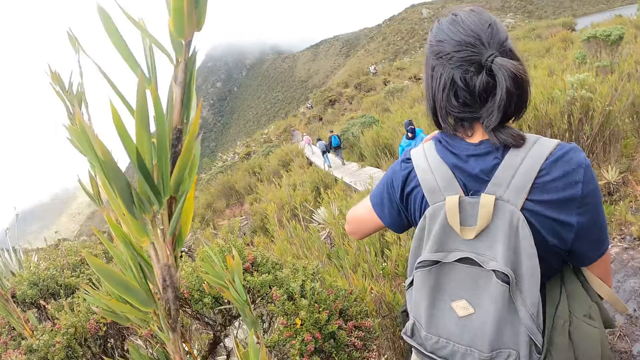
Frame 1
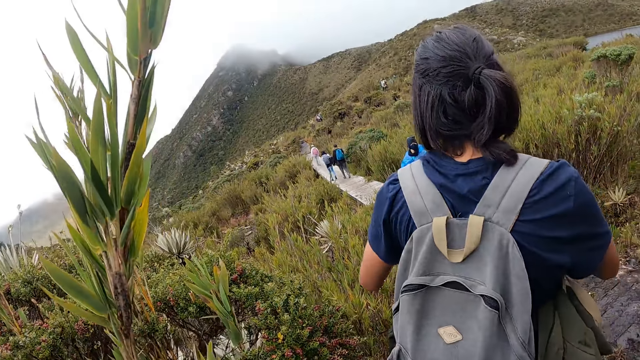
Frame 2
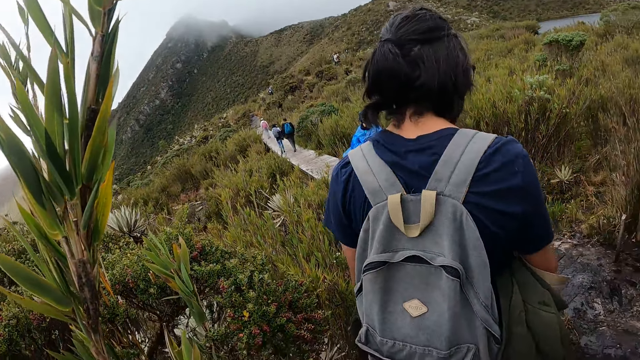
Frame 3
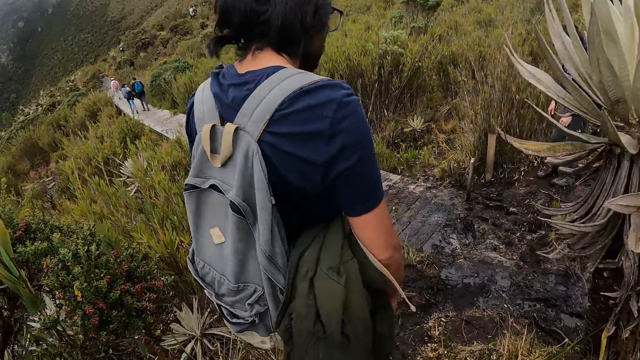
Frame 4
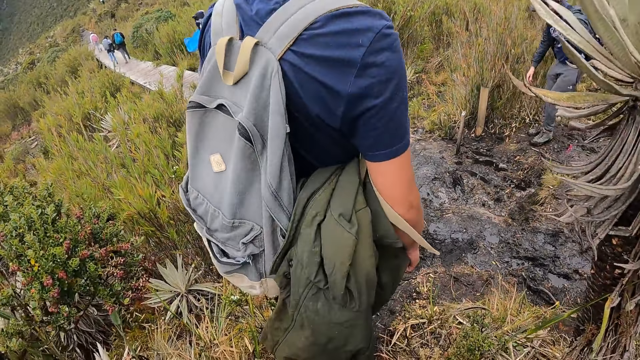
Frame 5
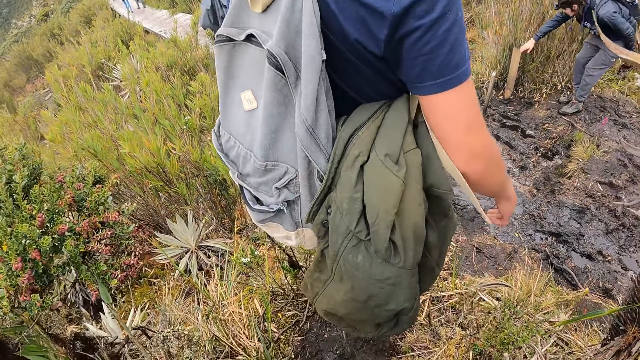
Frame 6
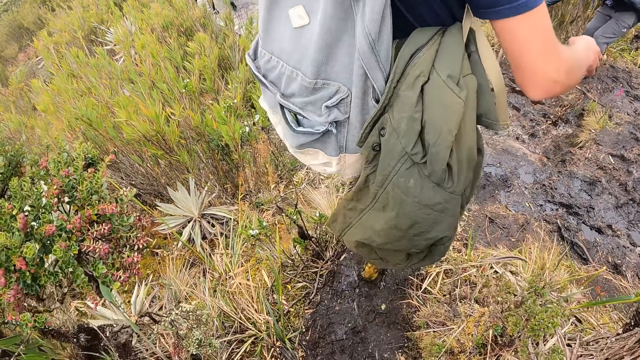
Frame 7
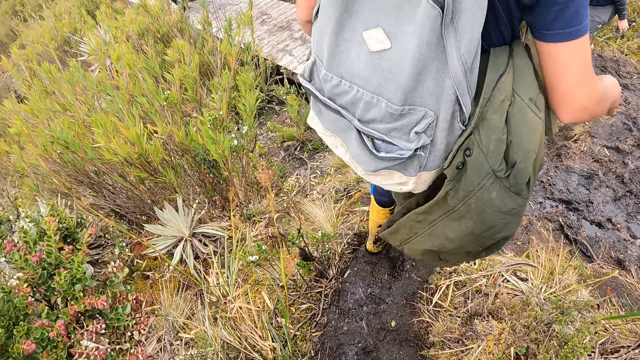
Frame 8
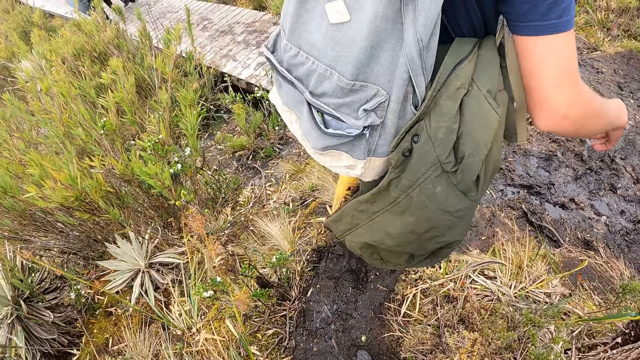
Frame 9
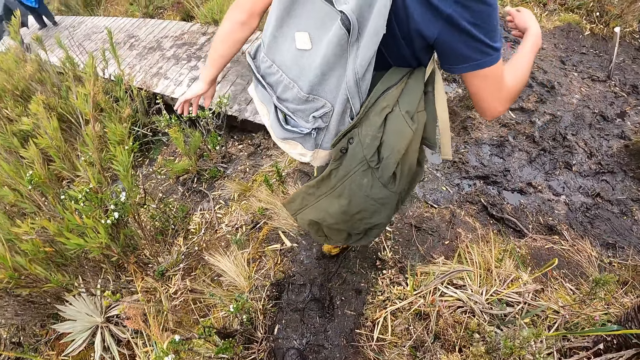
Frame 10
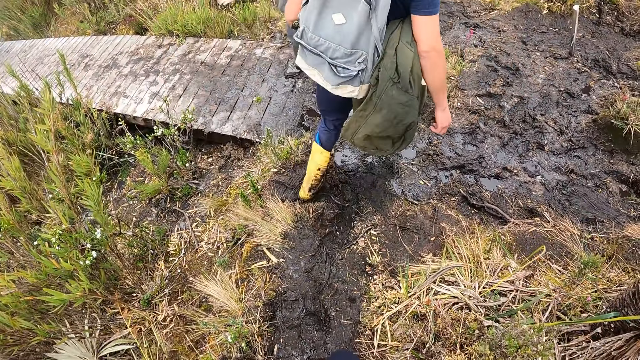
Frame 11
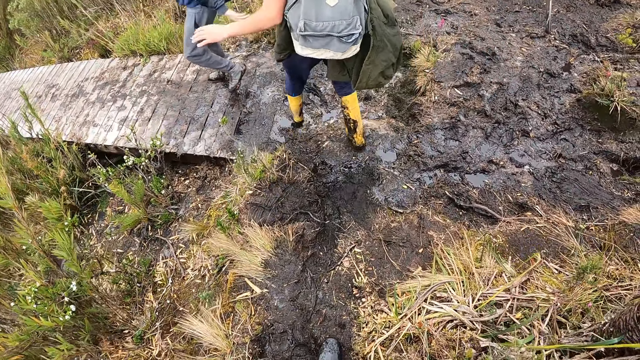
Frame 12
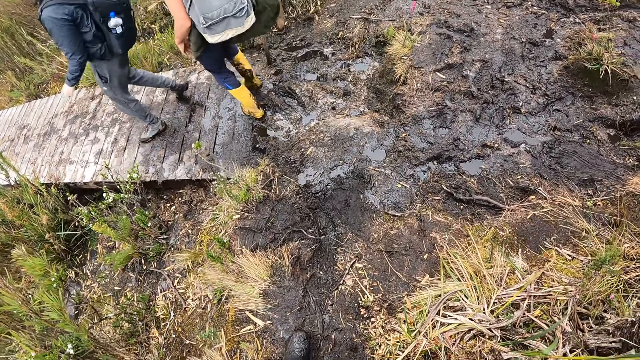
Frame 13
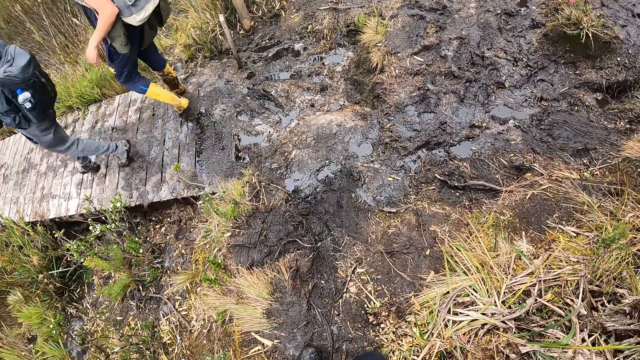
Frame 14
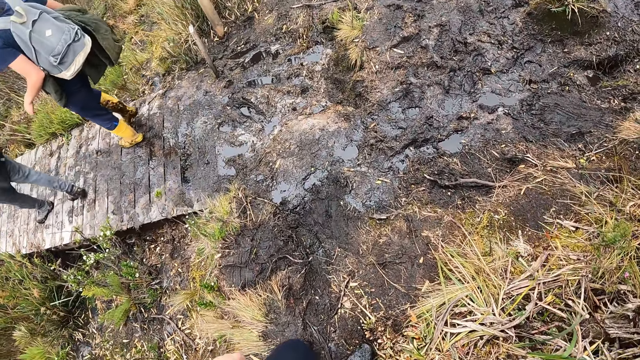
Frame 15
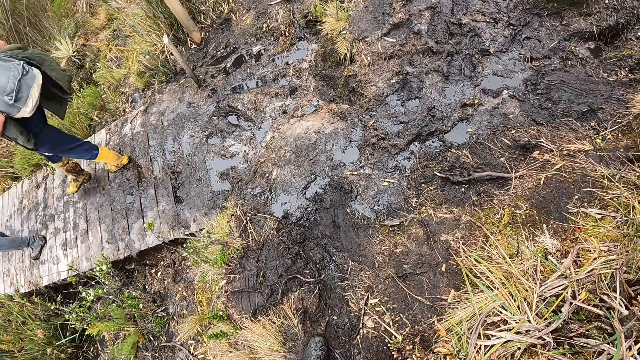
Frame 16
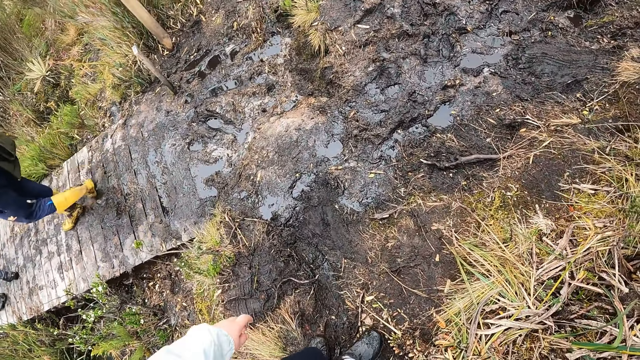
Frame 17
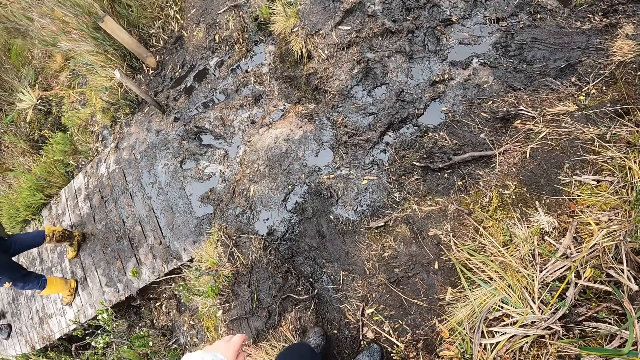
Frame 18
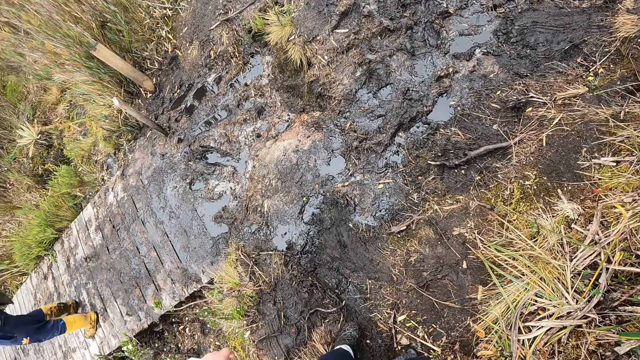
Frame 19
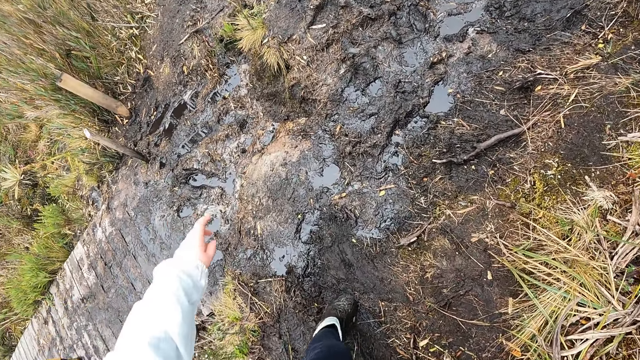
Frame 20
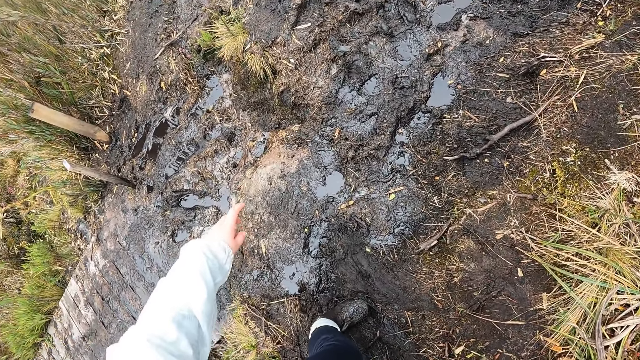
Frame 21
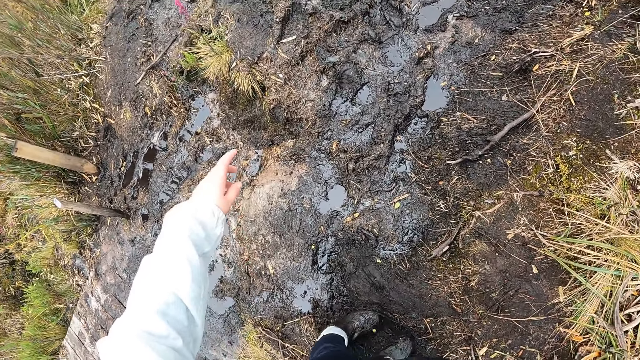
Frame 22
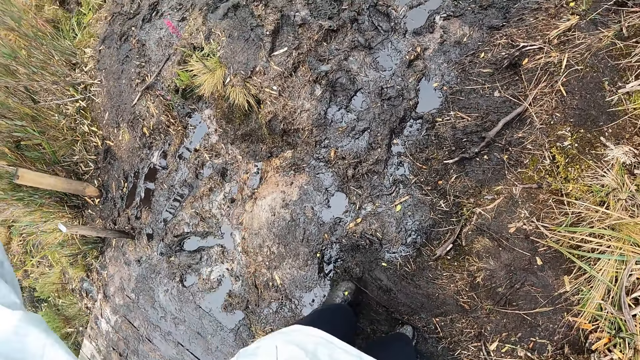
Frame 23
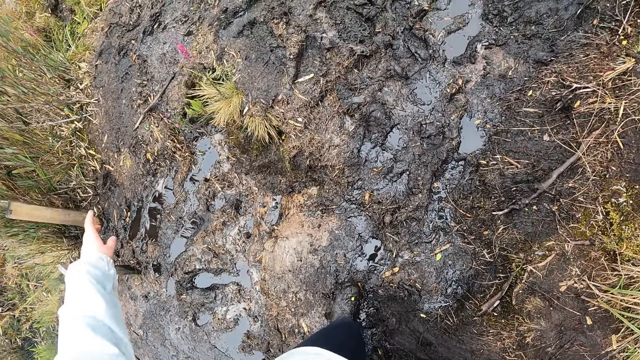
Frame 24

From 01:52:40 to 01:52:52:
The camera wearer walks on the path.

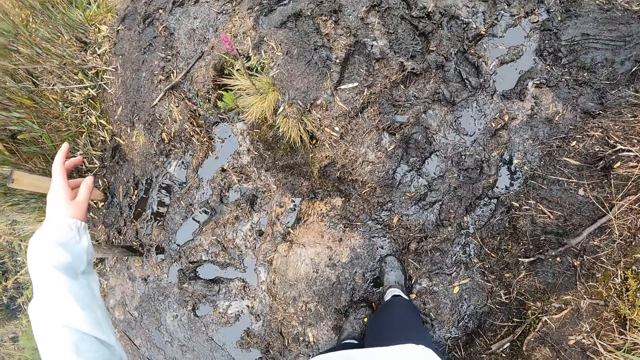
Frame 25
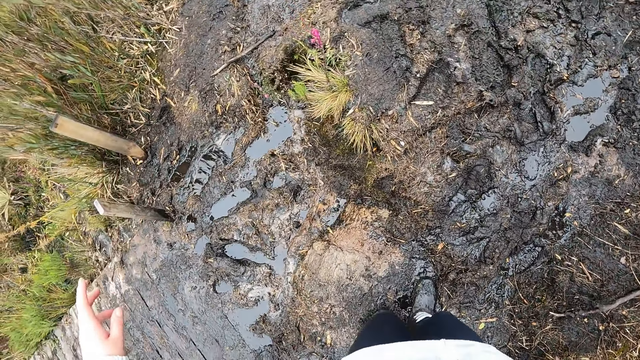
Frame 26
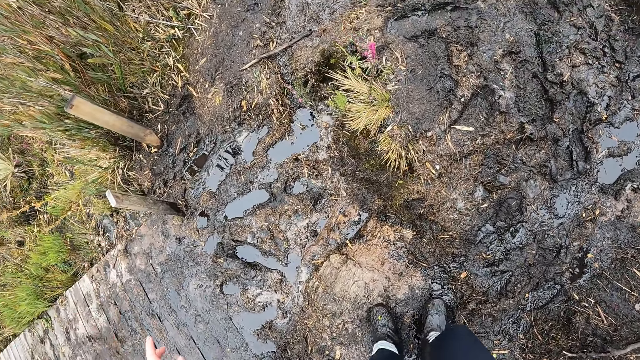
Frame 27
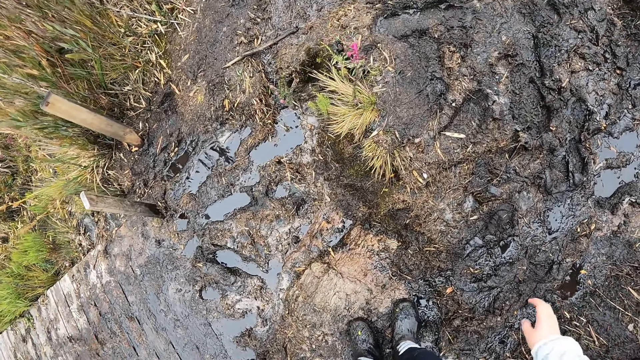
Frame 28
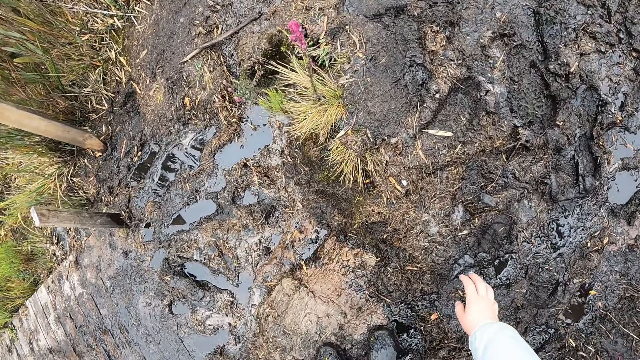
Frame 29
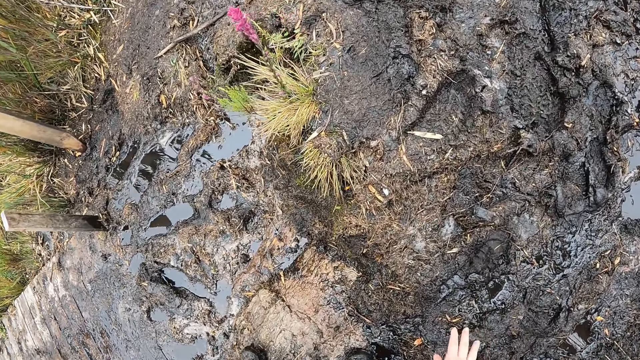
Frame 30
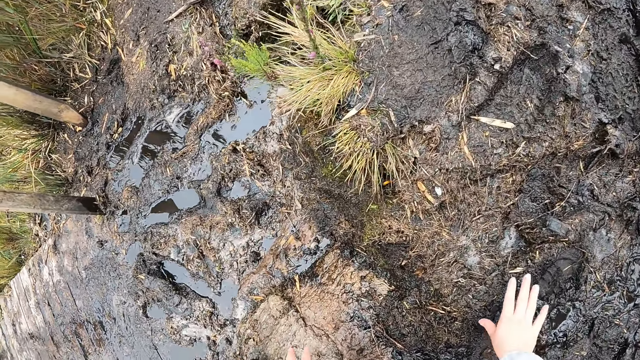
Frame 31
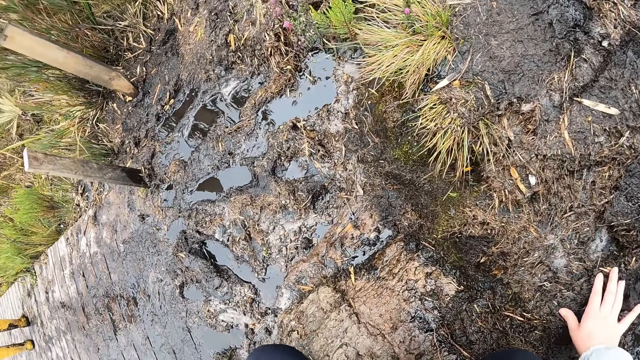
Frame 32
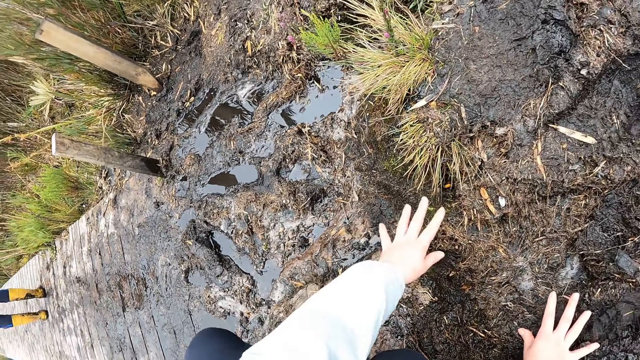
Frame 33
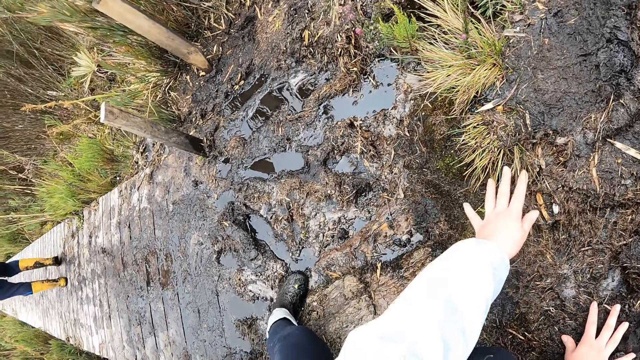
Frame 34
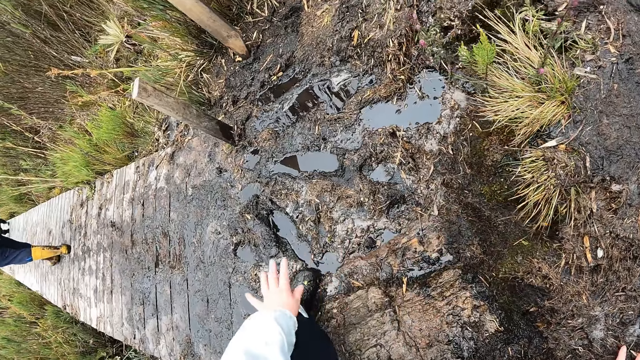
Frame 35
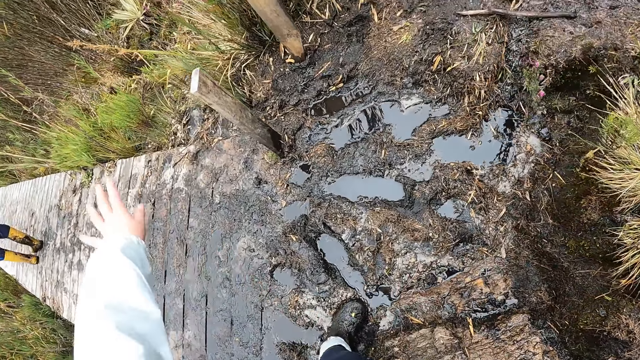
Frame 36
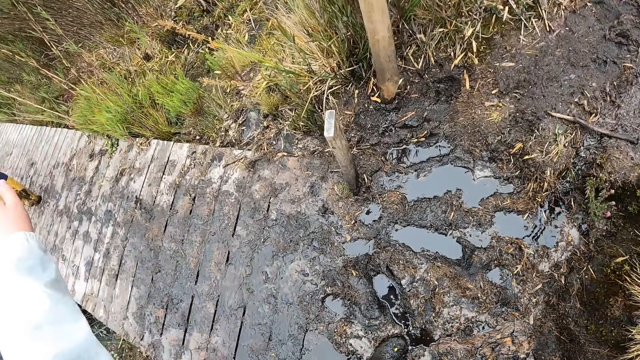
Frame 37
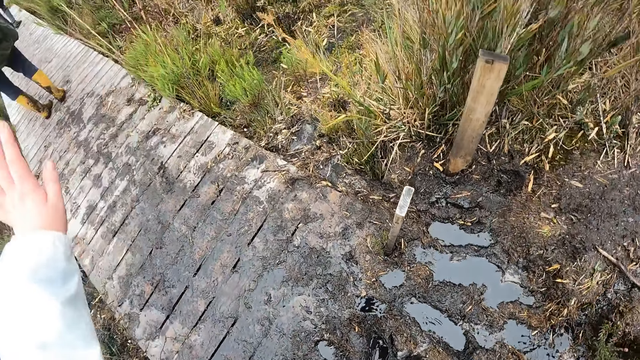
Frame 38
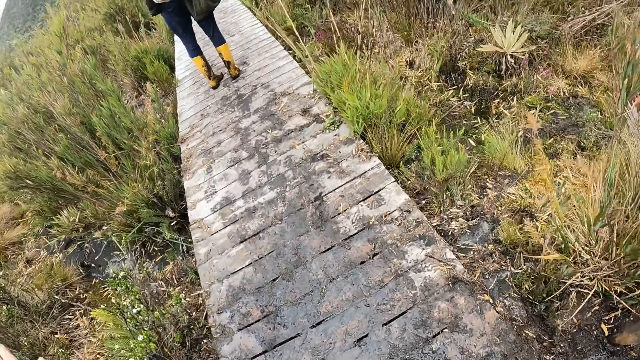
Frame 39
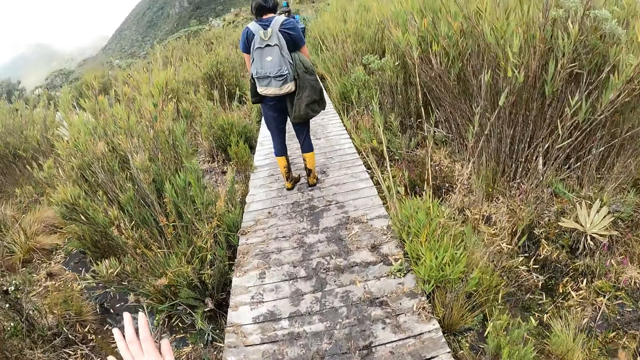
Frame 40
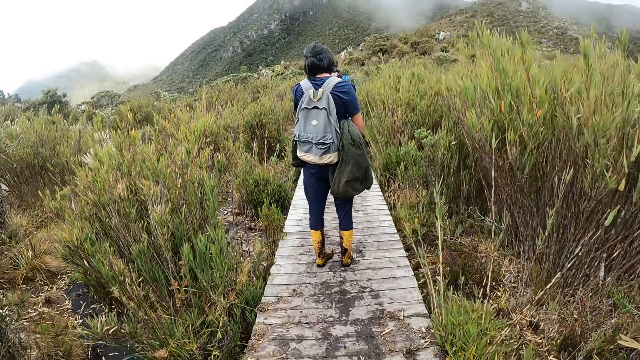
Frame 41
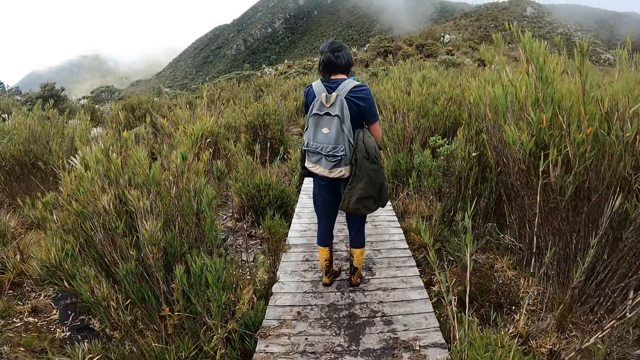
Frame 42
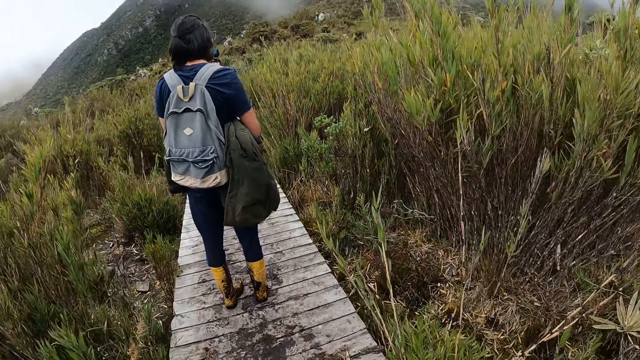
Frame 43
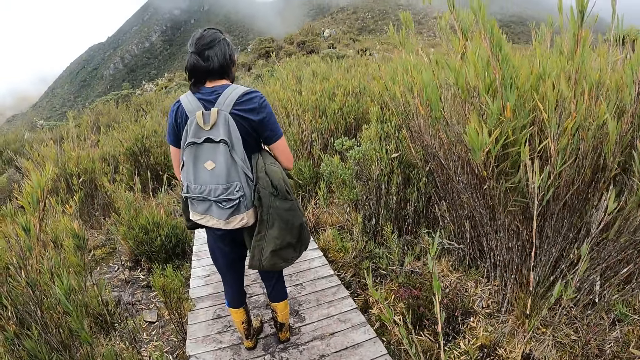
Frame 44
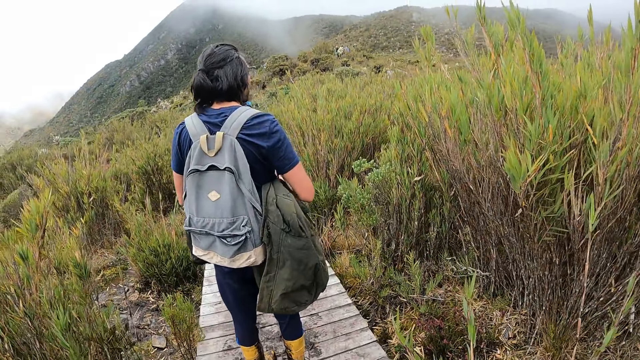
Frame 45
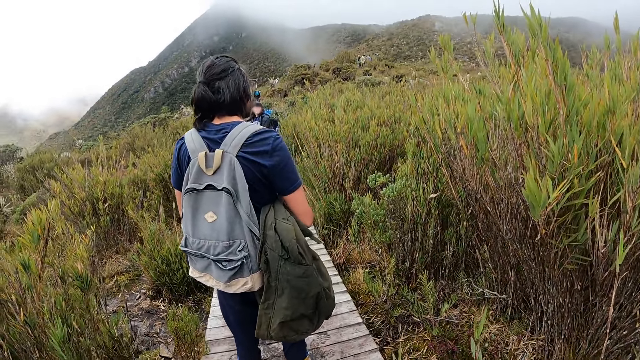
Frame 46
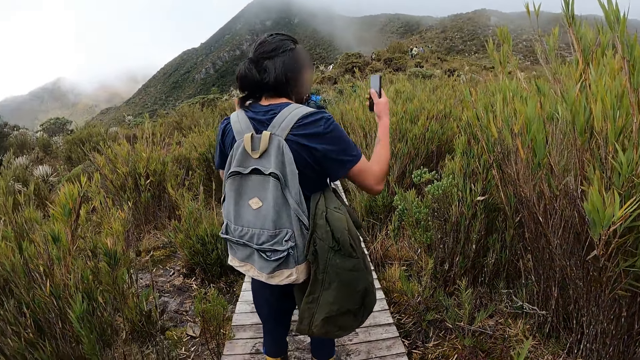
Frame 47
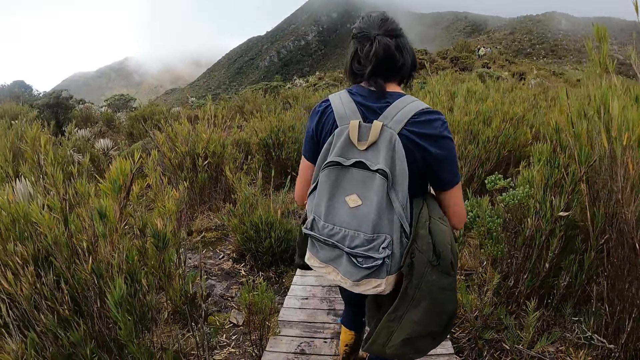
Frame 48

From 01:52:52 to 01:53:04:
The camera wearer walks on a pathway with a man and another man. The first man interacts with the camera wearer.
